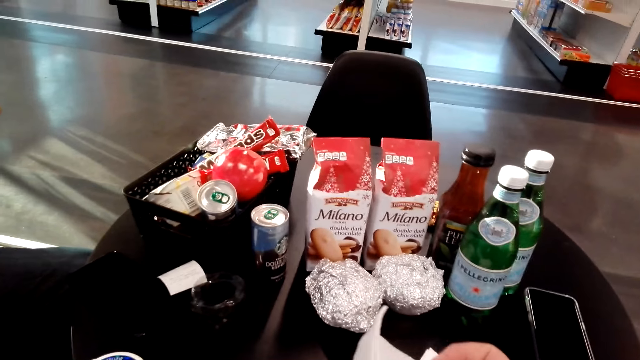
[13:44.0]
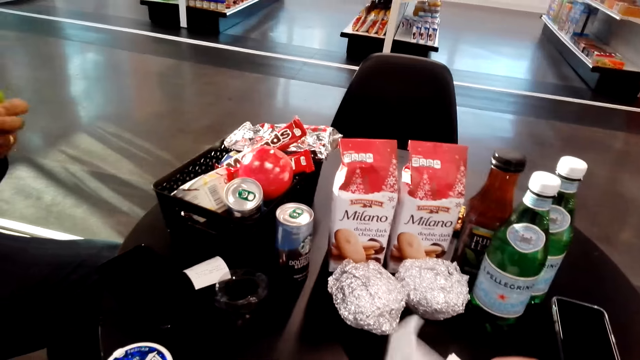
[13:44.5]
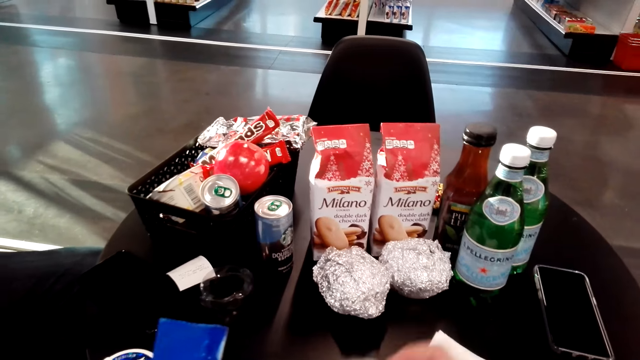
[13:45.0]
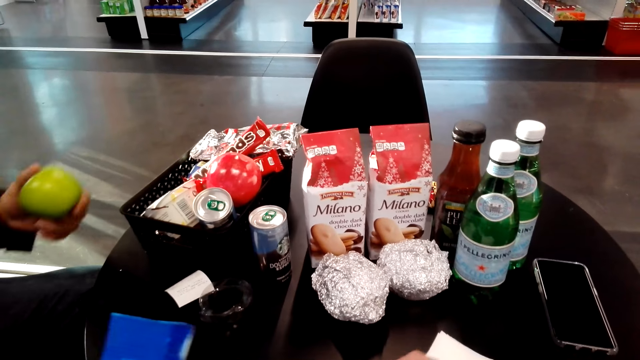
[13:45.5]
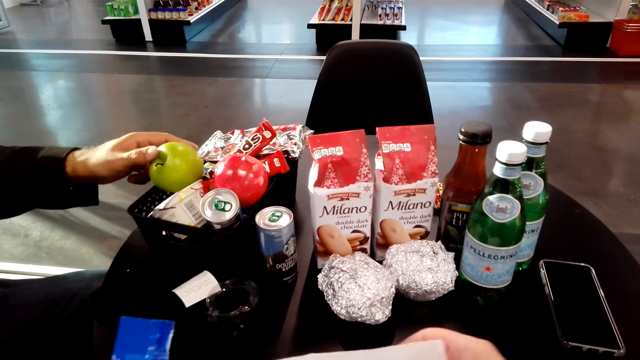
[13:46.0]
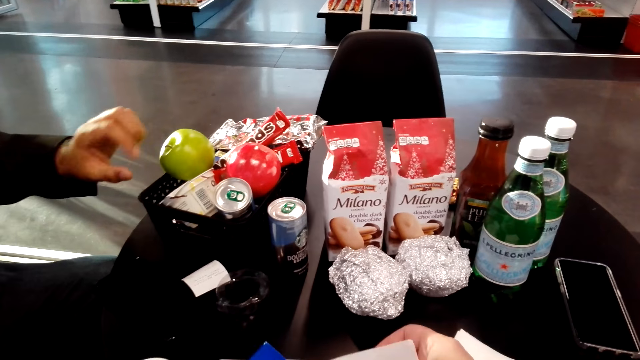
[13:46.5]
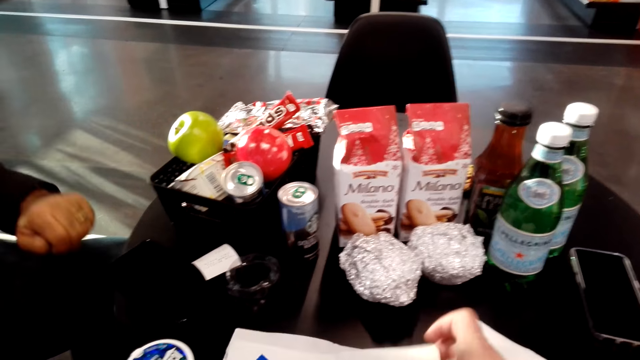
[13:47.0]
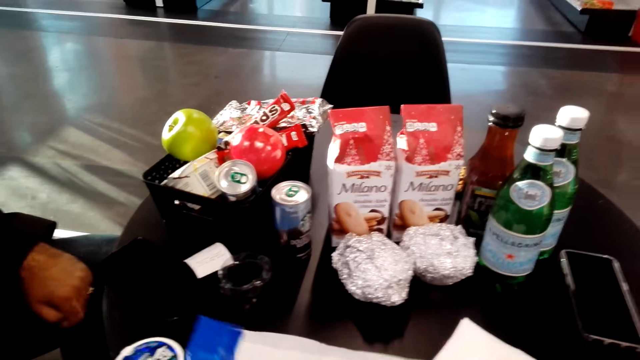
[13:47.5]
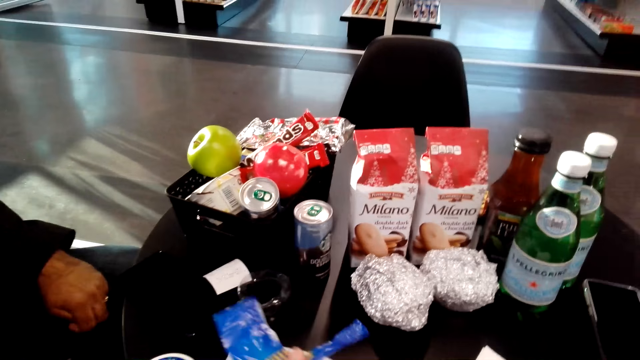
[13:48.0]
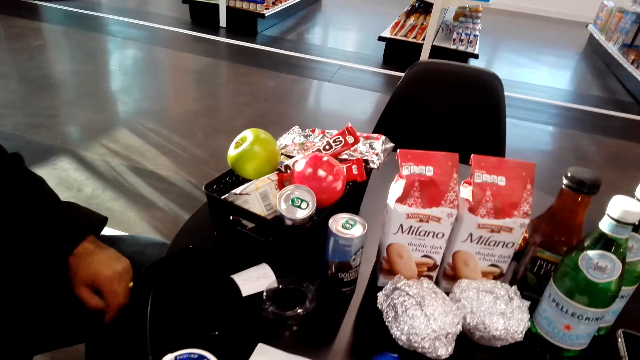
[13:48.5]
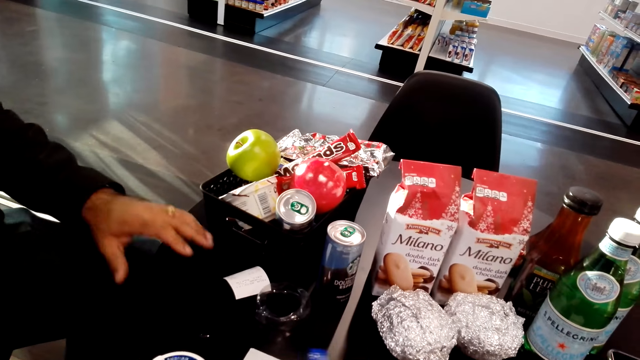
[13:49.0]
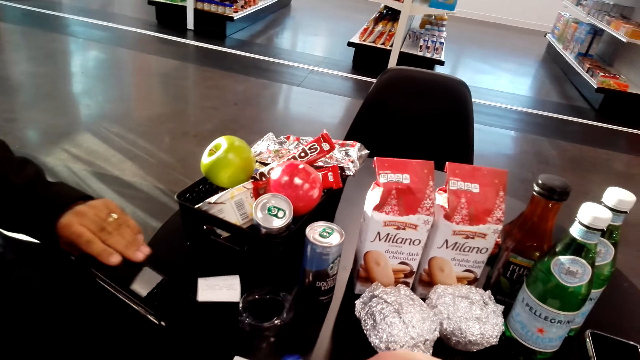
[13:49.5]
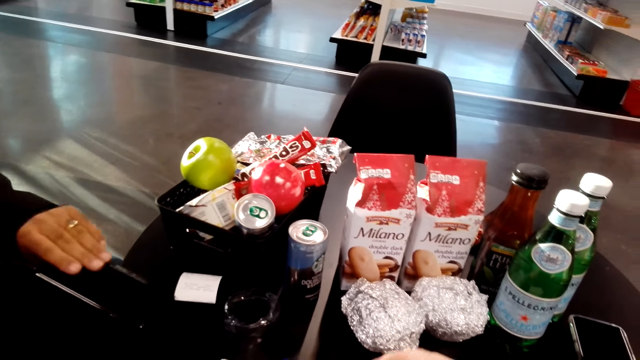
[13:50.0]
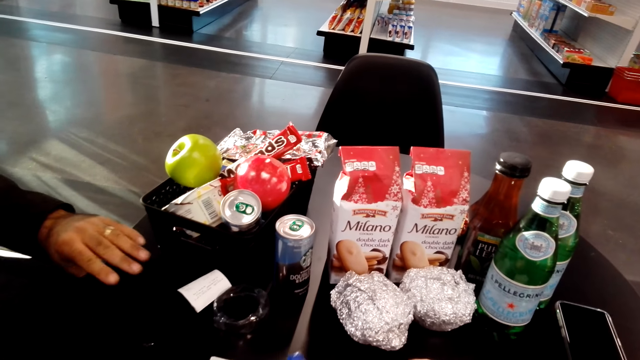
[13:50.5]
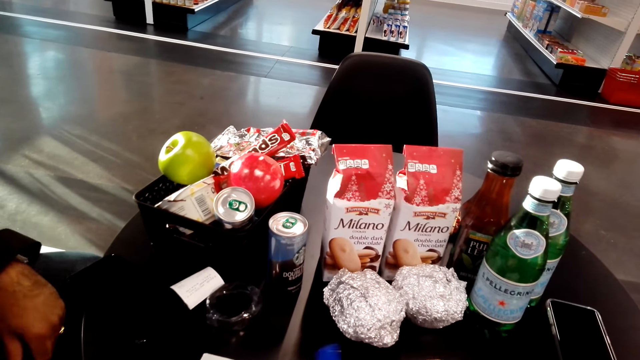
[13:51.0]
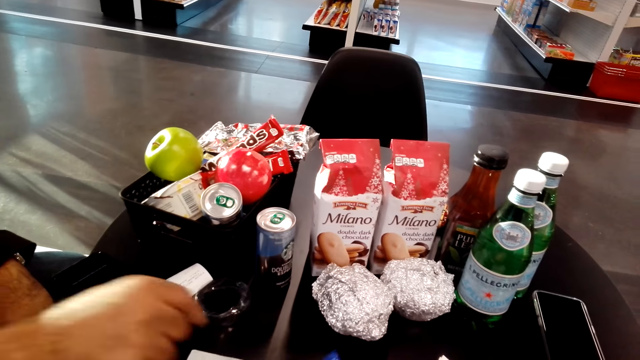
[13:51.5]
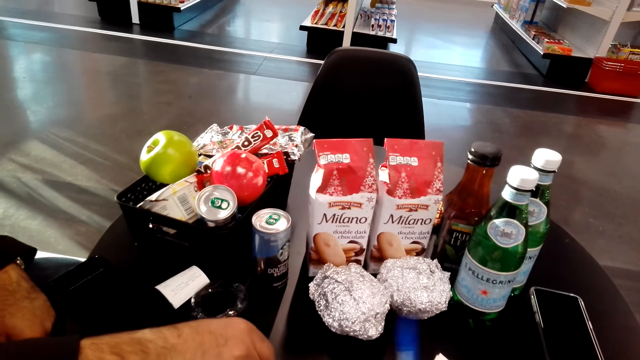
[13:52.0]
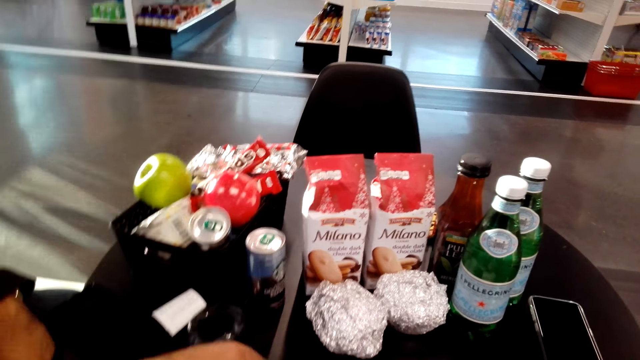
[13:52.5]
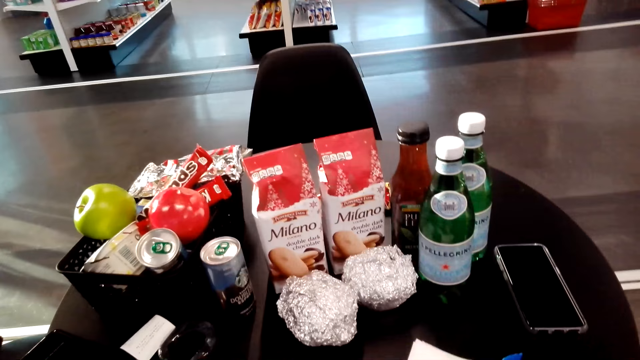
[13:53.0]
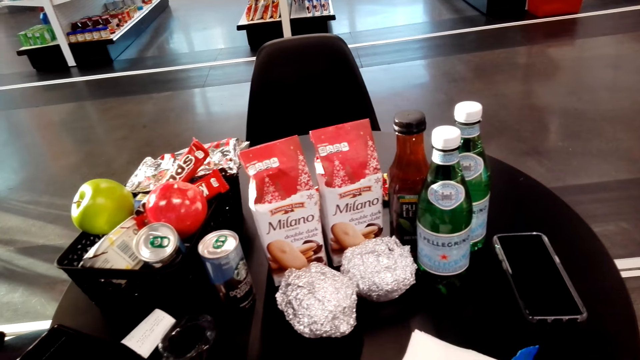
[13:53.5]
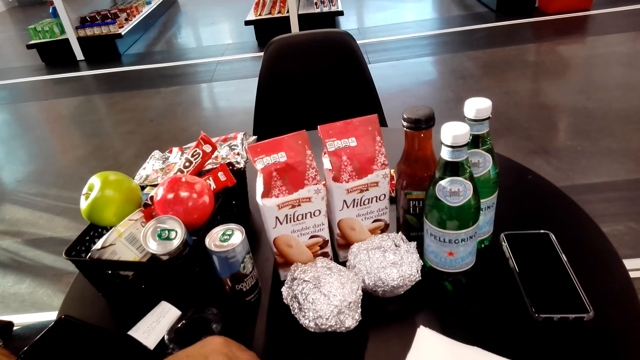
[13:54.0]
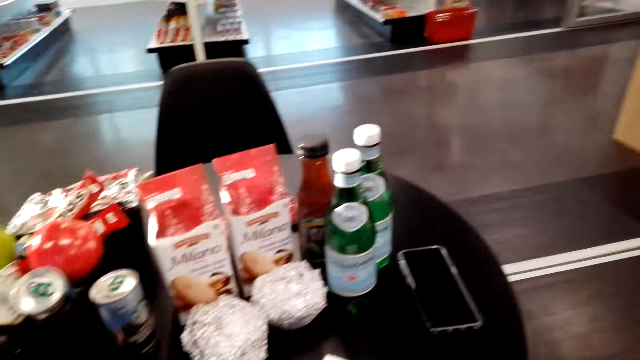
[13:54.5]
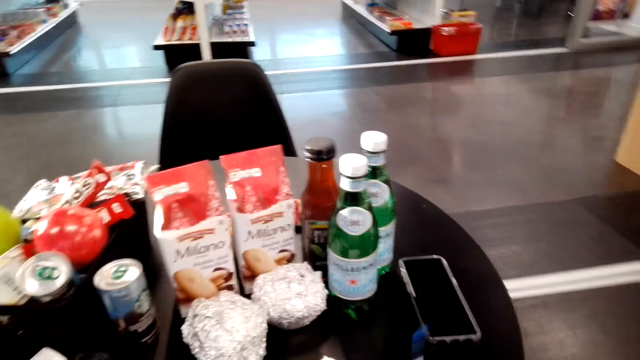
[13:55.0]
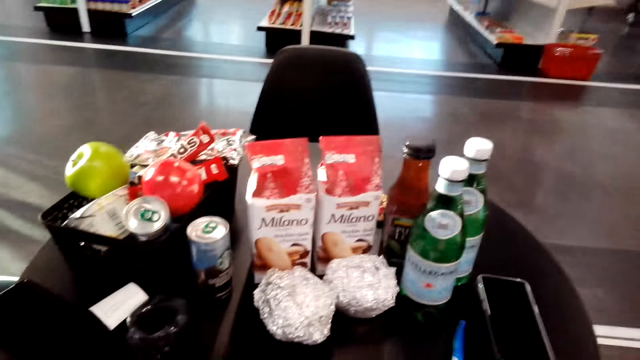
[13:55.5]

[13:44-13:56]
The camera wearer puts a serviette on the table. They pick up something. A man holds her phone on the table with his left hand. The man puts the phone on the table. The man picks up something on the table with his right hand. The camera wearer sits on the chair on the floor and looks around.

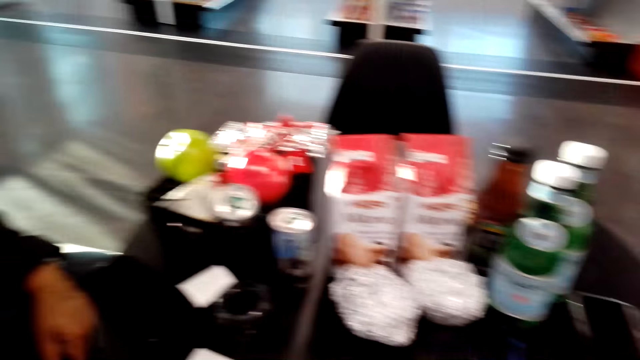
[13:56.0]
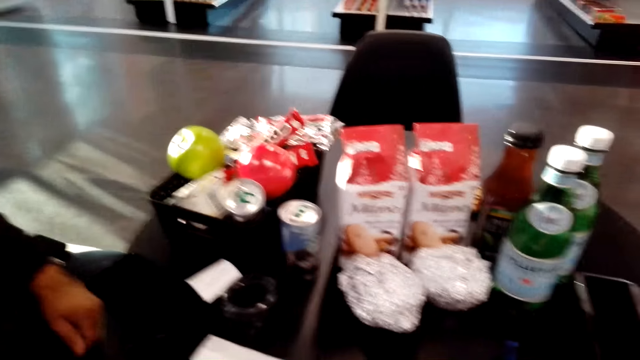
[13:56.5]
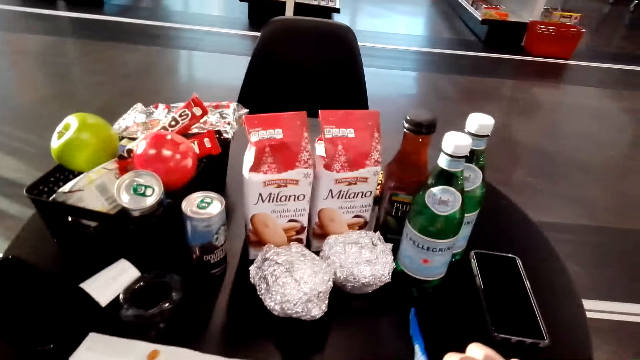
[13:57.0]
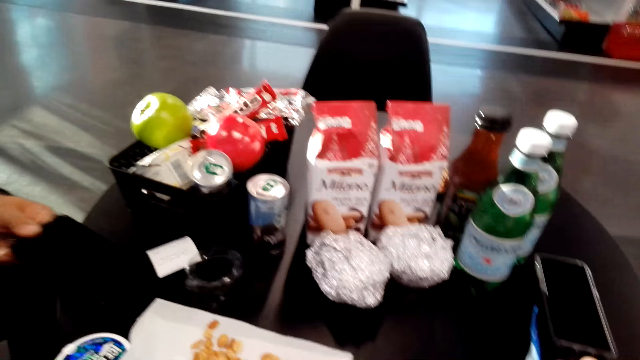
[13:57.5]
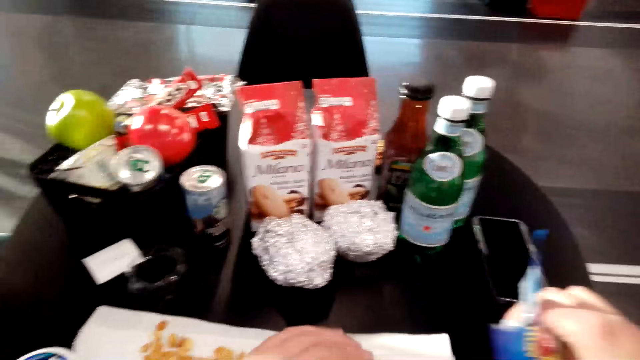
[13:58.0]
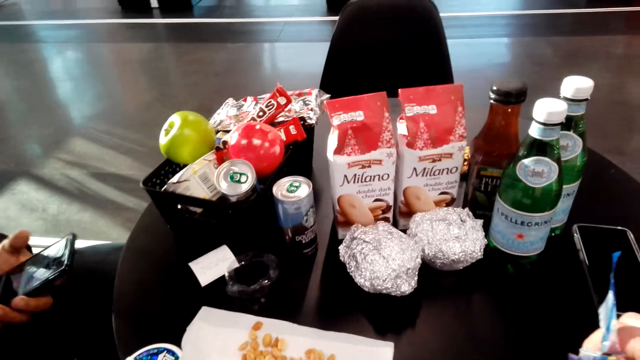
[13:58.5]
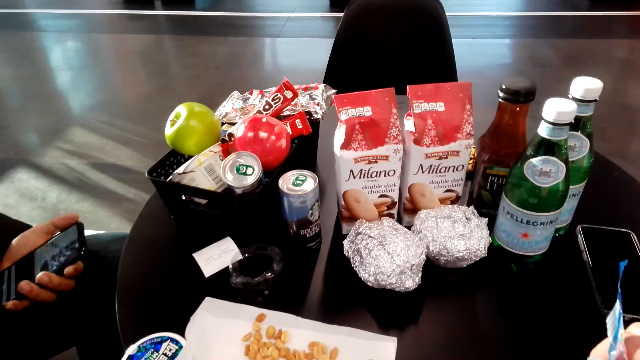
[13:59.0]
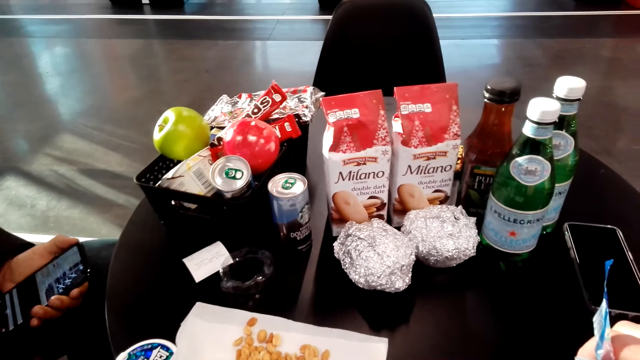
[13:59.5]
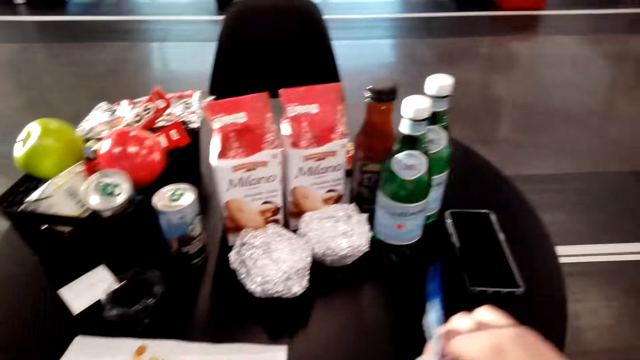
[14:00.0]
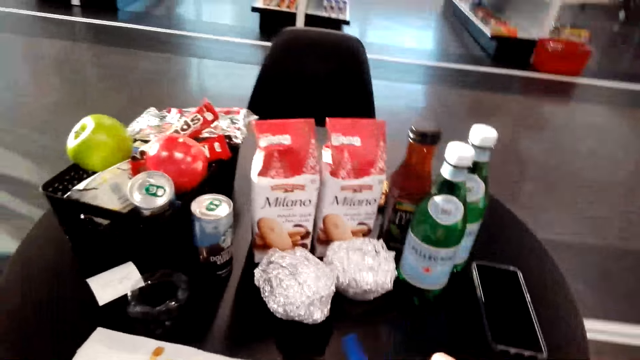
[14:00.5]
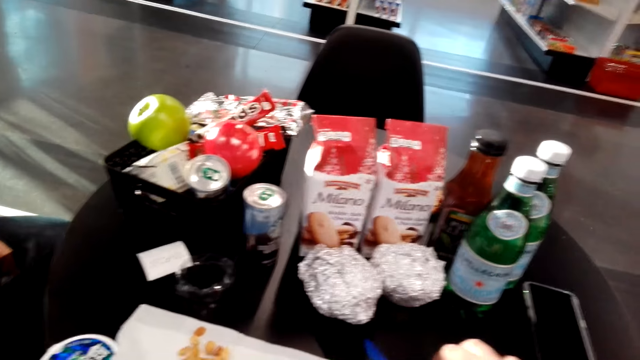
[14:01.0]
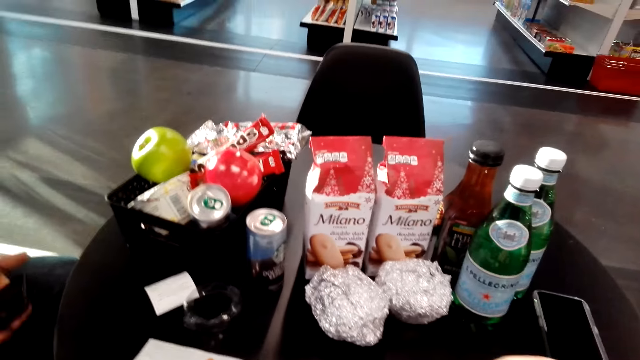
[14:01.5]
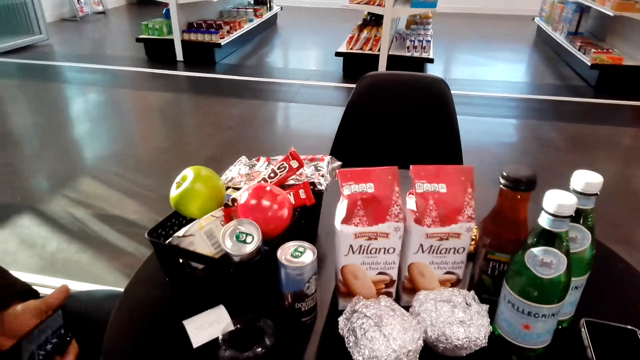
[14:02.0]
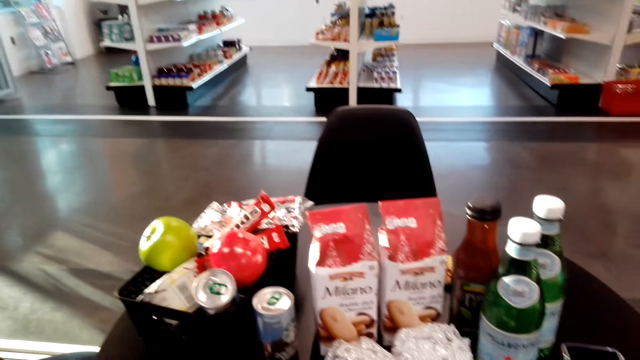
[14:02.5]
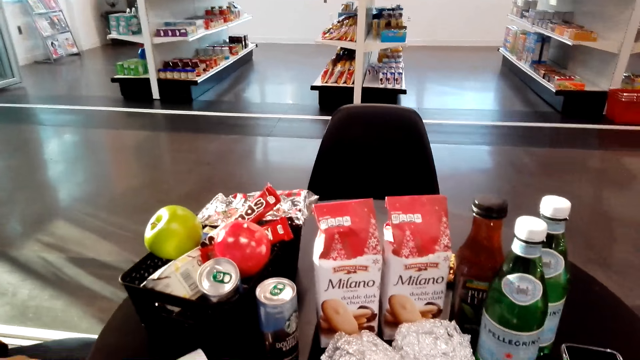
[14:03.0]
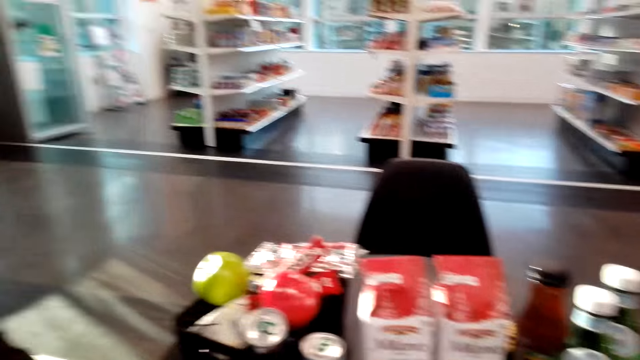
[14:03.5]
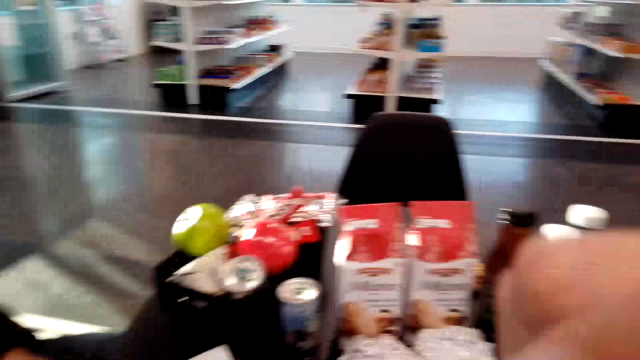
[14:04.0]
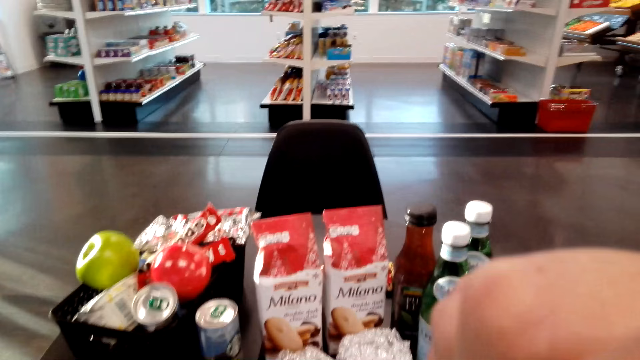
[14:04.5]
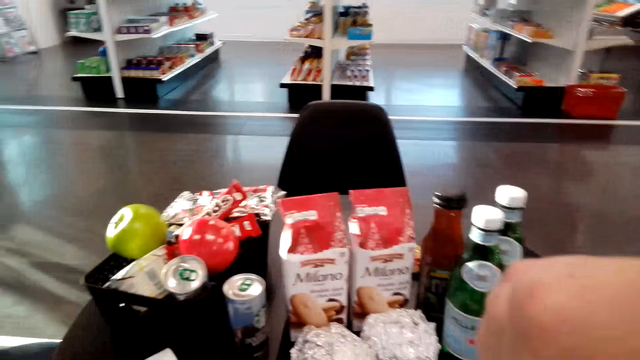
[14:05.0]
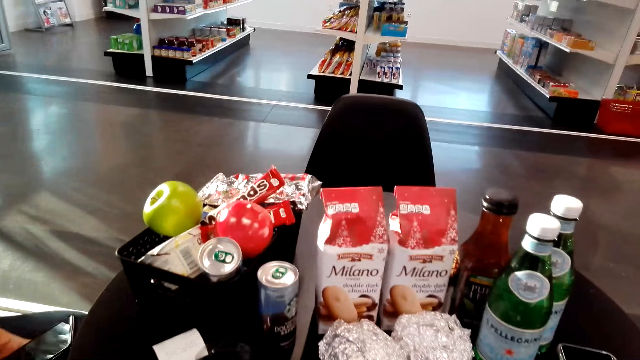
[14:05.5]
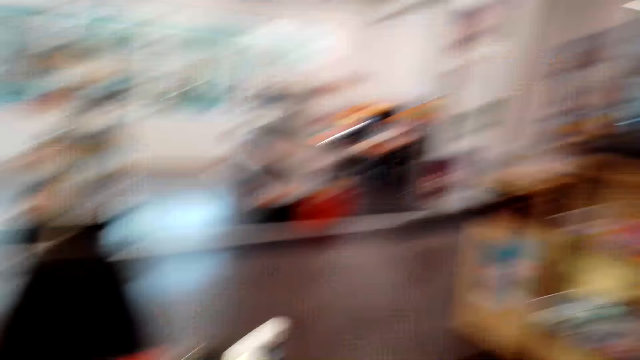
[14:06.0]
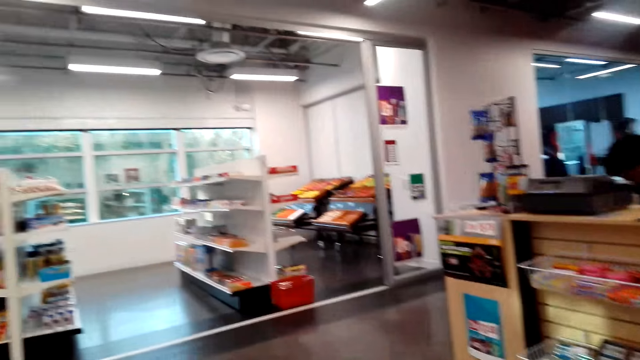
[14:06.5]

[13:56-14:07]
A man picks up his phone on the table. The man holds his phone with his left hand. The camera wearer sits on the chair on the floor. They look around.
